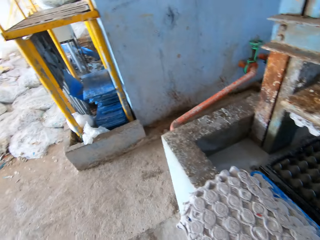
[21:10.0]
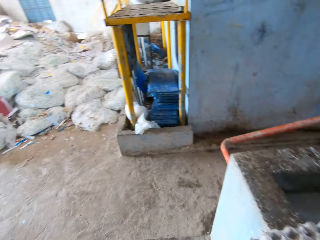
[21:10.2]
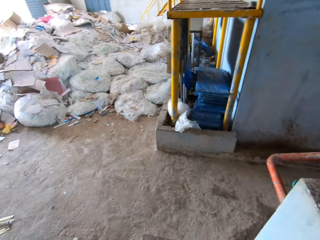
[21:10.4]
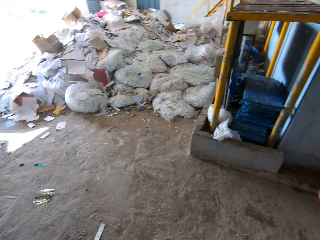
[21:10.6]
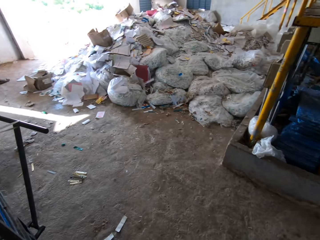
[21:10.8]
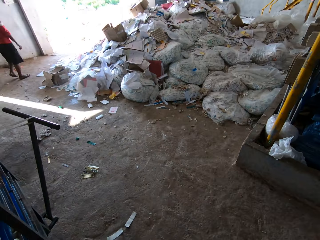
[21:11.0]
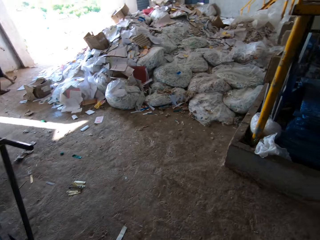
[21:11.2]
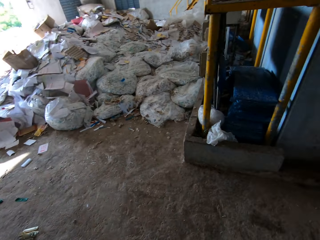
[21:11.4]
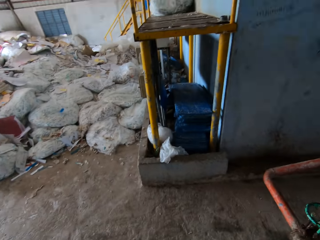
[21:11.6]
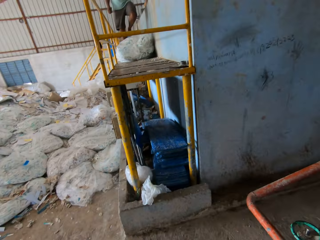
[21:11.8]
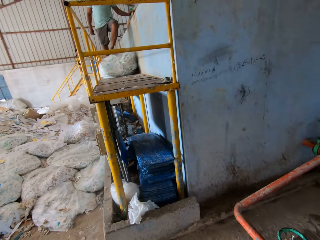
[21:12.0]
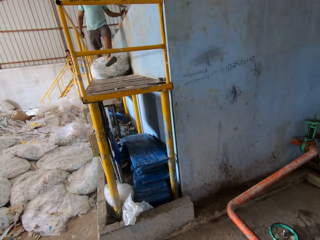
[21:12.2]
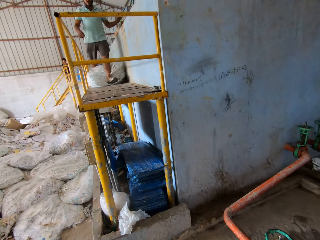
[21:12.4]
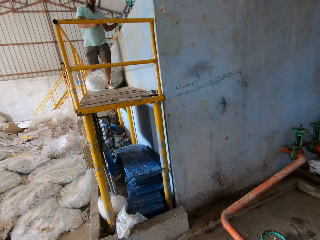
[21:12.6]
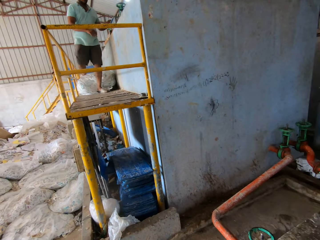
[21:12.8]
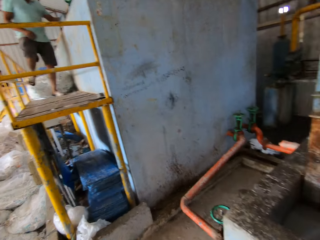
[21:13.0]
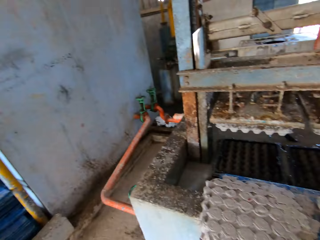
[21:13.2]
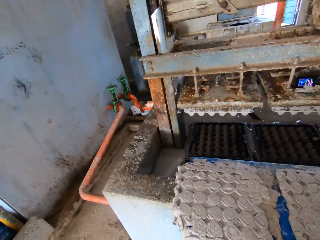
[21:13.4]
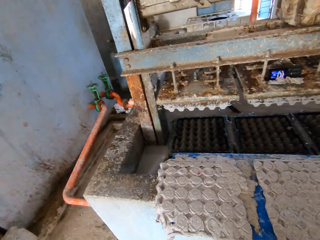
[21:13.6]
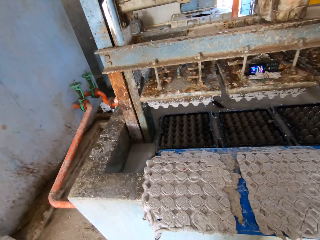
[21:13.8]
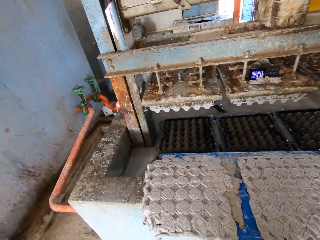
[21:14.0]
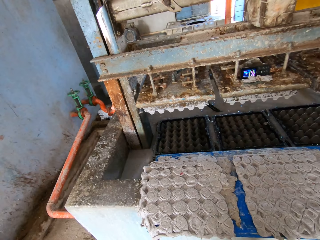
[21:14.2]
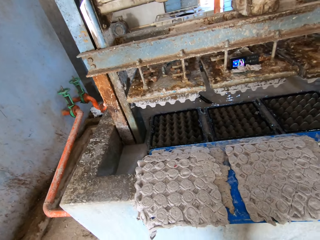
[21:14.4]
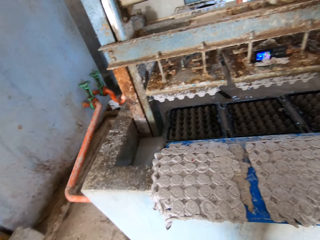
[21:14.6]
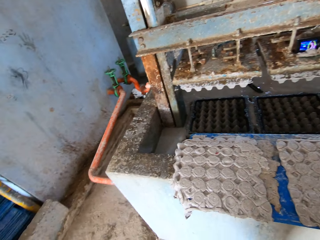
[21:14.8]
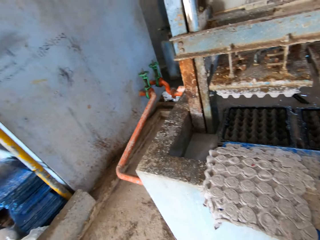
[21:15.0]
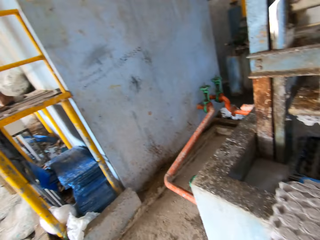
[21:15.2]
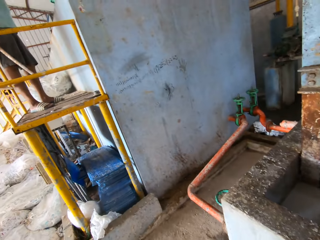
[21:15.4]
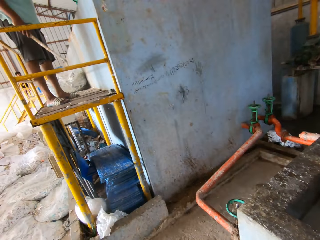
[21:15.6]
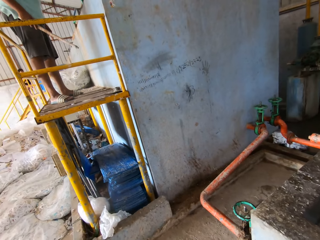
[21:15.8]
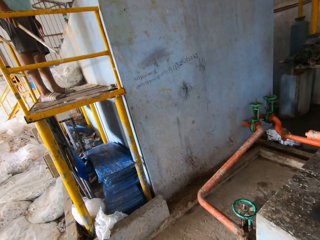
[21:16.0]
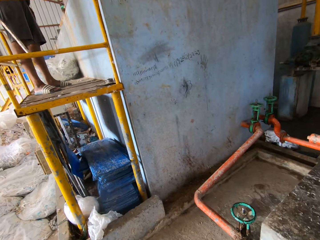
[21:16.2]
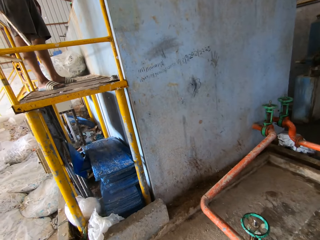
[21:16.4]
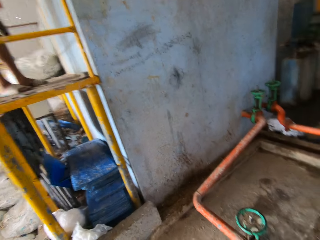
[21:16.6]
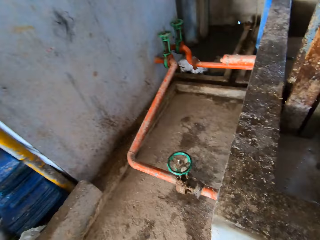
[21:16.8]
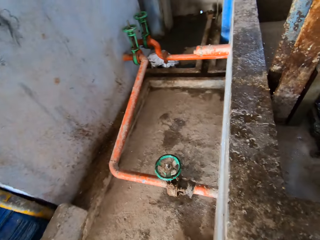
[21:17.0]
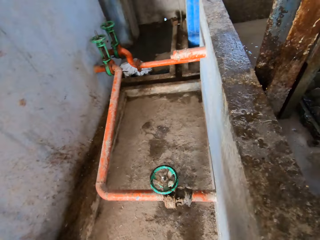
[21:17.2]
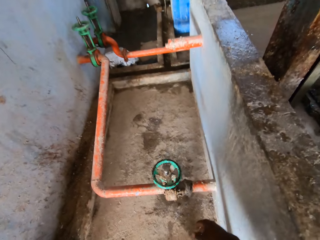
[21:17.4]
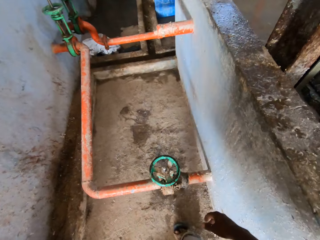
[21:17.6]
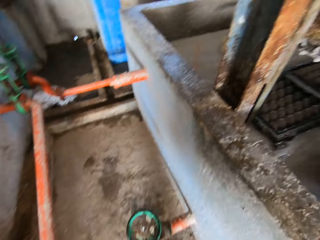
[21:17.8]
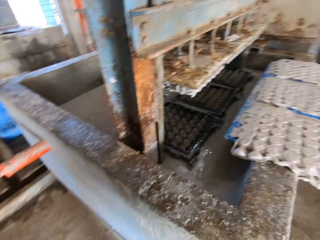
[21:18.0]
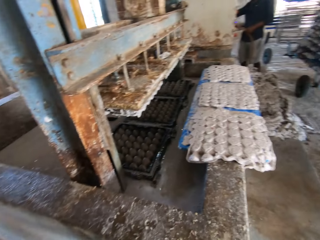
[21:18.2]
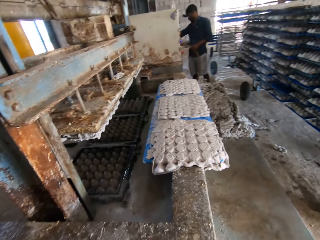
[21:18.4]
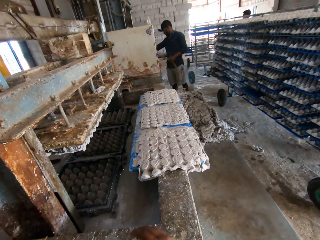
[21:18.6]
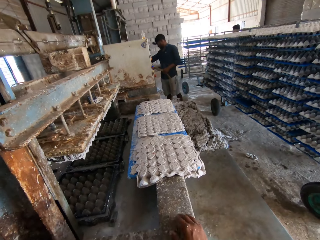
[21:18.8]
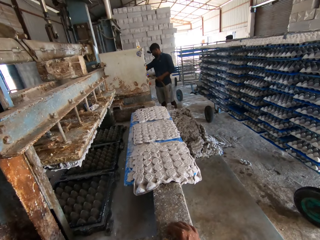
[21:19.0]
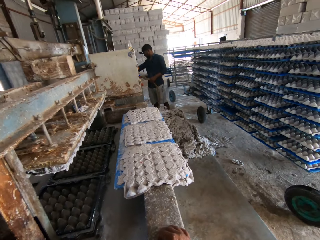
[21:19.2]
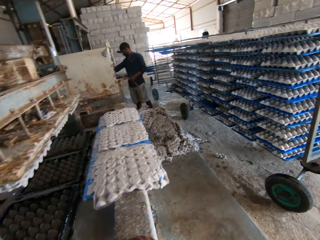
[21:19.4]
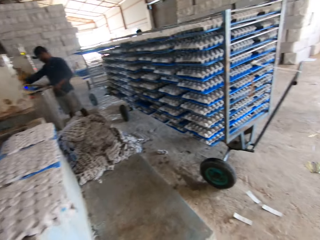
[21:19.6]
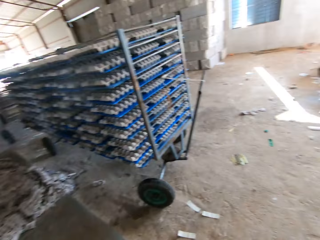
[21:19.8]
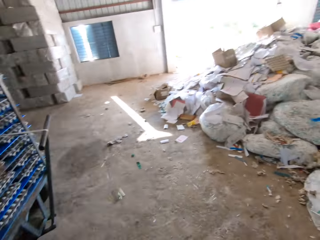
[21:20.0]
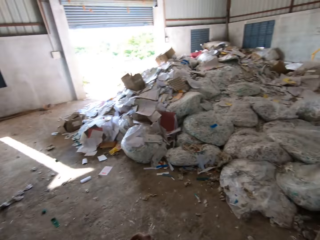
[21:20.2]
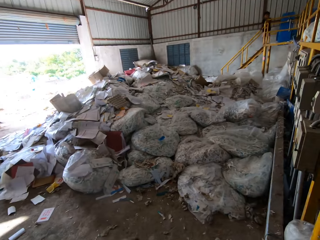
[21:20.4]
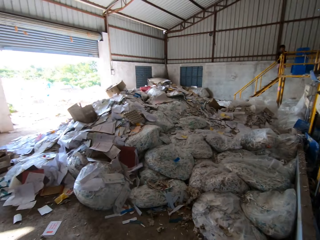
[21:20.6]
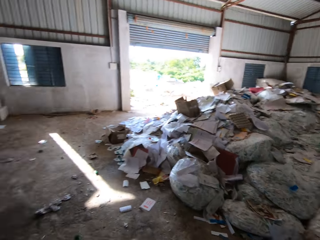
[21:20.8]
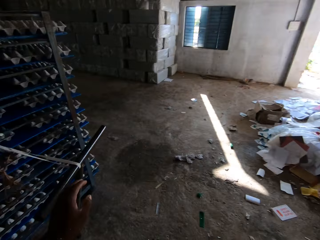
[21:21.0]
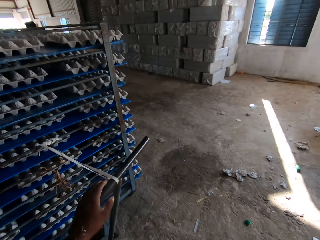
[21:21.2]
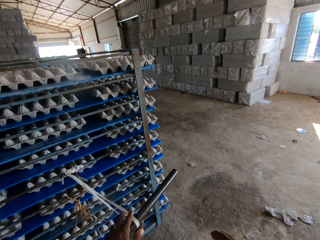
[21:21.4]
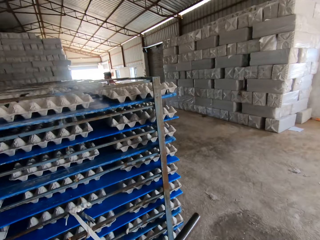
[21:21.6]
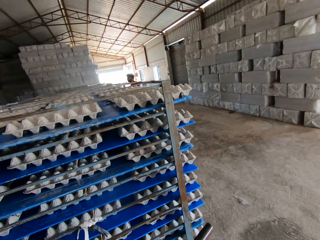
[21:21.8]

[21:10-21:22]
The camera wearer looks around. They look around again. They walk to the side of the pulp molding machine. They look around. They walk towards the tray rack.

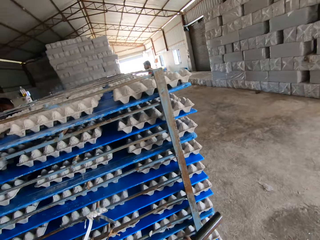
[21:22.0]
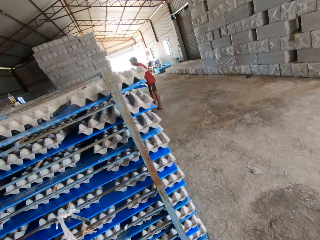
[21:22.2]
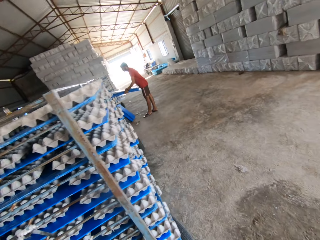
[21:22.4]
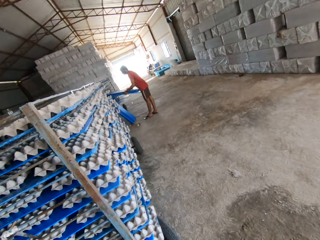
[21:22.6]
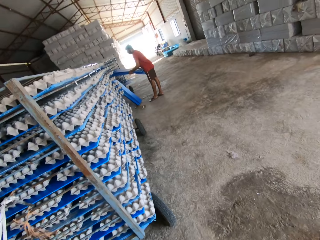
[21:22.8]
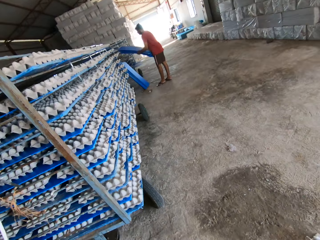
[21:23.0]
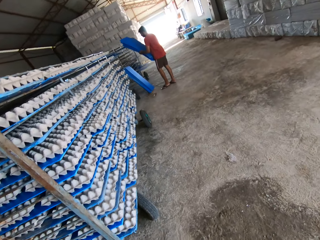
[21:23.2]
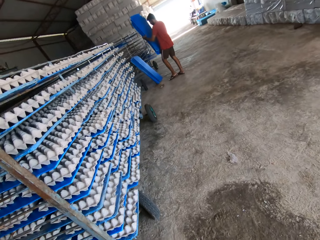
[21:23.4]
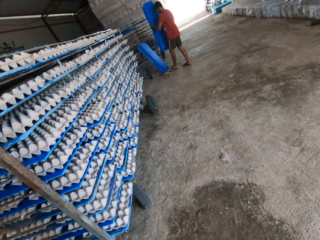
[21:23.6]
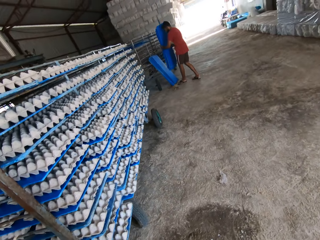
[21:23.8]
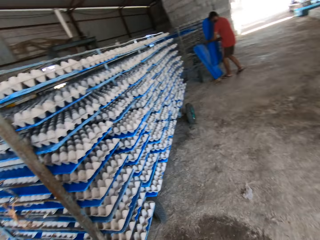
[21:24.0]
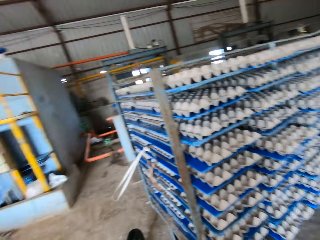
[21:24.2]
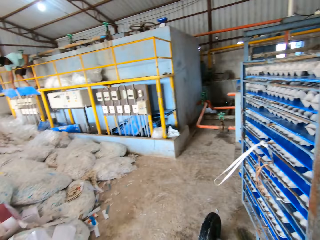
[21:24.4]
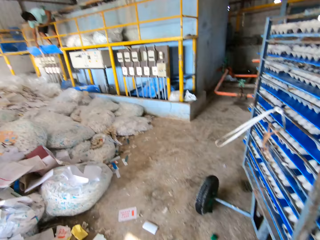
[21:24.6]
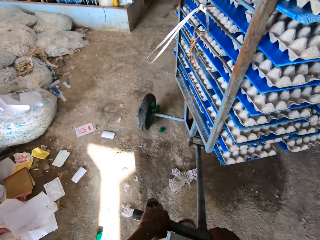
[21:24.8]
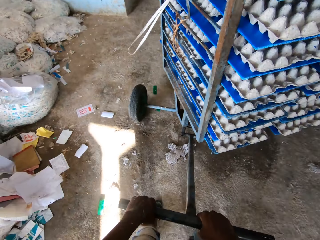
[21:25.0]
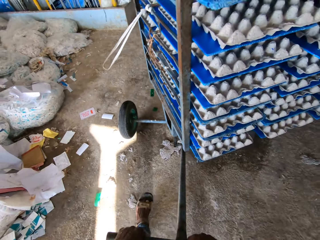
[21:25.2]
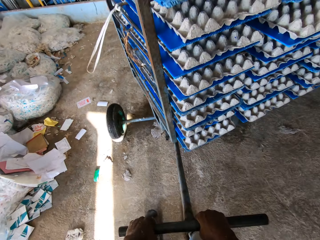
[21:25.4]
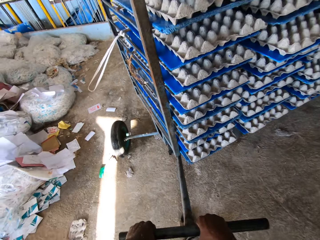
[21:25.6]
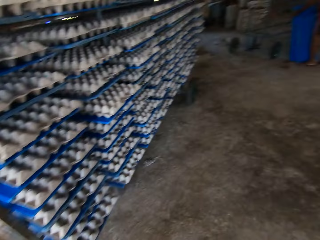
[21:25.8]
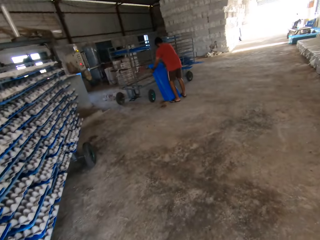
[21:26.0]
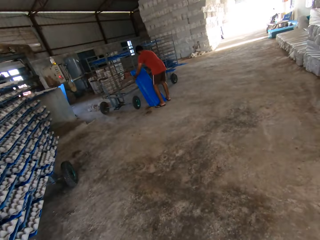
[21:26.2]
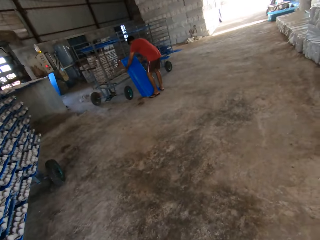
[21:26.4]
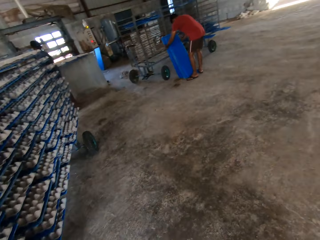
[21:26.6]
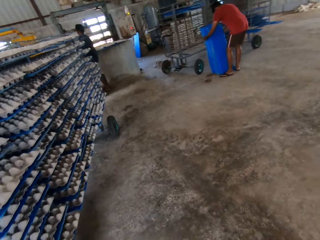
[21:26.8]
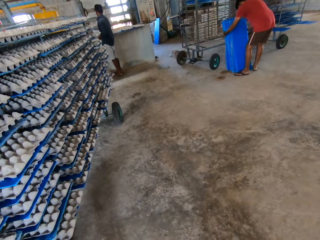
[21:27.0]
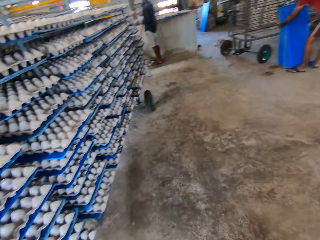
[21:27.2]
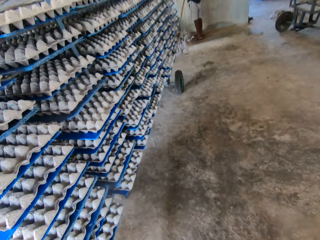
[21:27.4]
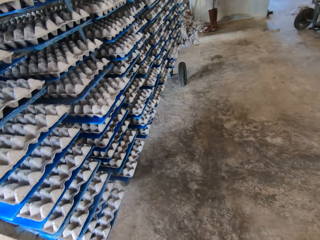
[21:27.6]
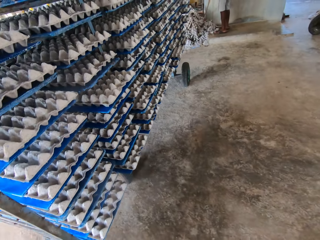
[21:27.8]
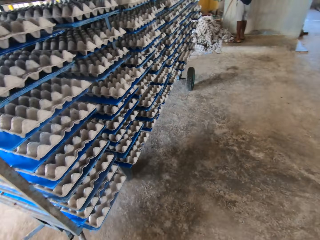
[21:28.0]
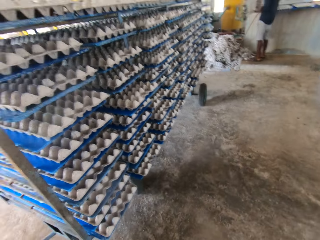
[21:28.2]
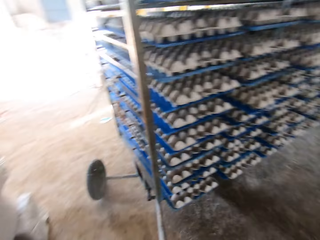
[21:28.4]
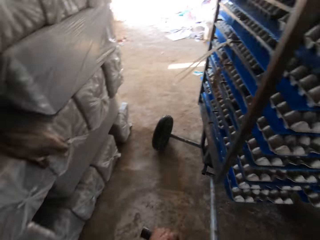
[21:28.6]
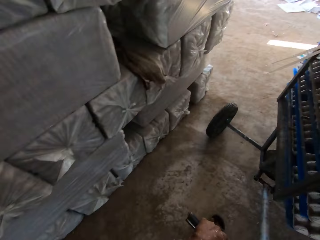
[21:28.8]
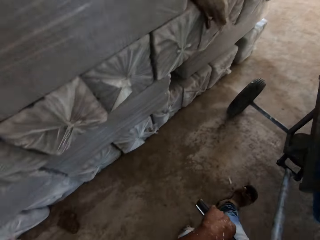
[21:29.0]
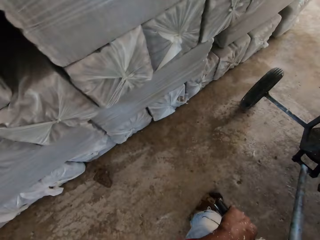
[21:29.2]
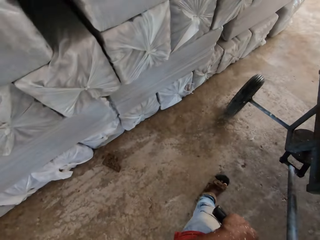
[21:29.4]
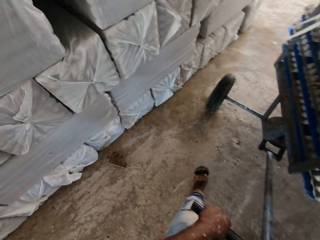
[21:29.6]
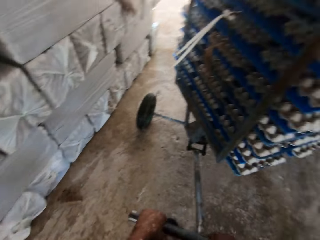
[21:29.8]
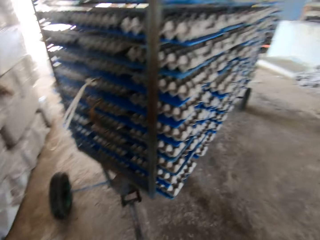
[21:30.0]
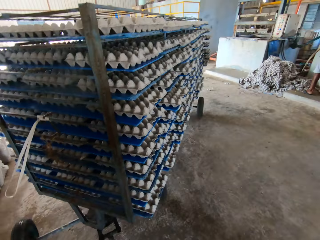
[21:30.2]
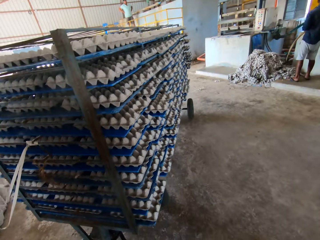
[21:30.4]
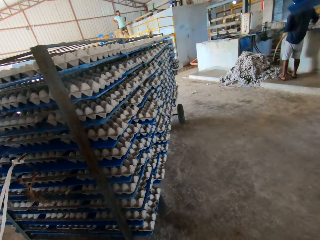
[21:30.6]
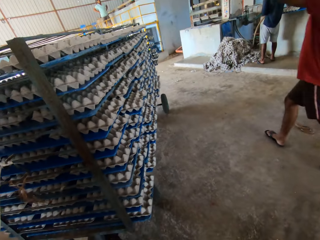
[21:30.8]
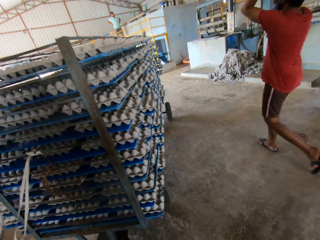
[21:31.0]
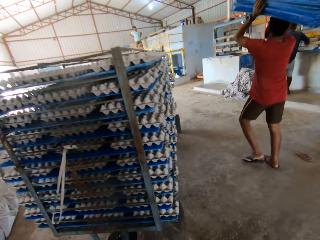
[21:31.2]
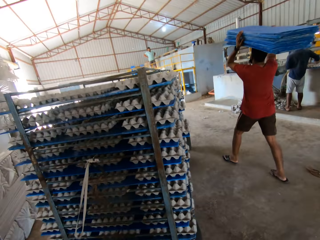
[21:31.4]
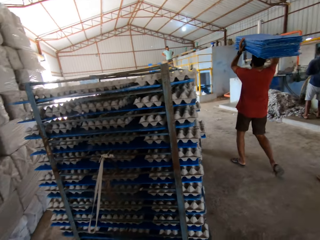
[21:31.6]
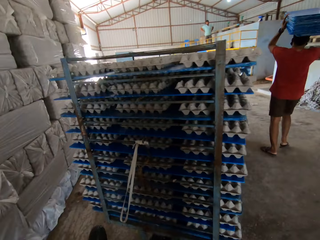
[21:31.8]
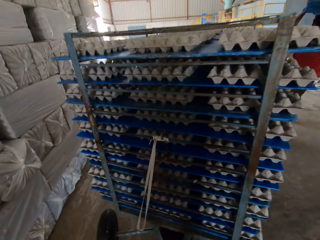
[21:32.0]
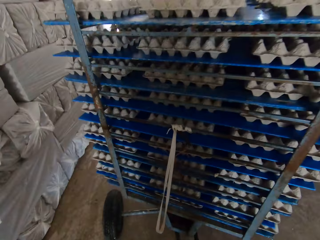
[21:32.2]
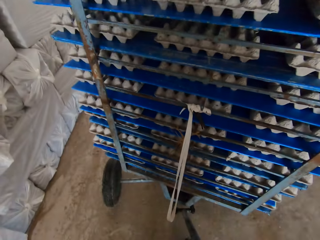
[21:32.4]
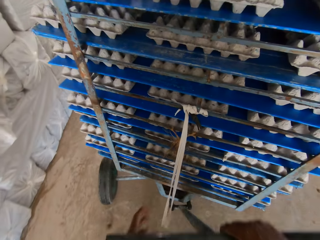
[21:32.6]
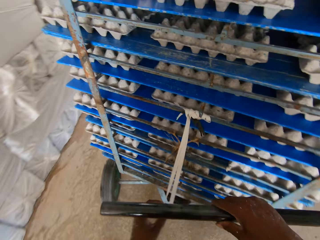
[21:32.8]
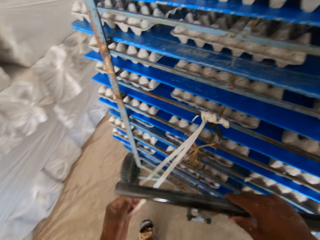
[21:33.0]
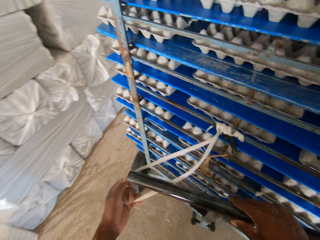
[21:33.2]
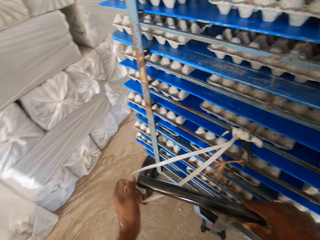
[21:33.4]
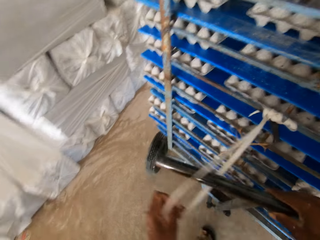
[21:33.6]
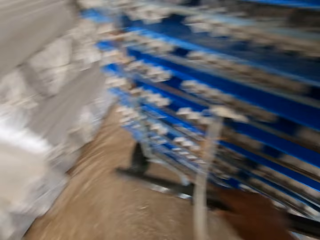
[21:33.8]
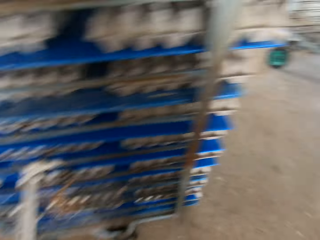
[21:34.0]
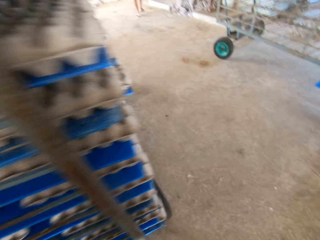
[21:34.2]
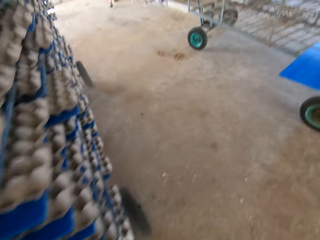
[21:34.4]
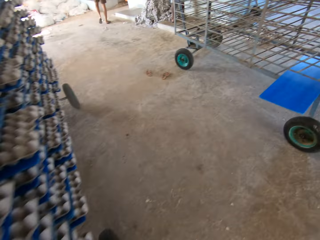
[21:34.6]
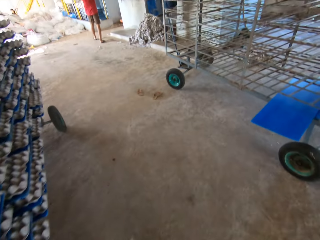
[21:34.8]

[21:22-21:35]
The camera wearer pulls the tray rack or trolley towards the entrance of the factory. A man removes some boards from the tray rack with both hands. The man holds the boards on the ground with both hands. The man carries the boards on his head with both hands. The camera wearer touches a rope on the tray rack with his left hand. He holds the trolley.
